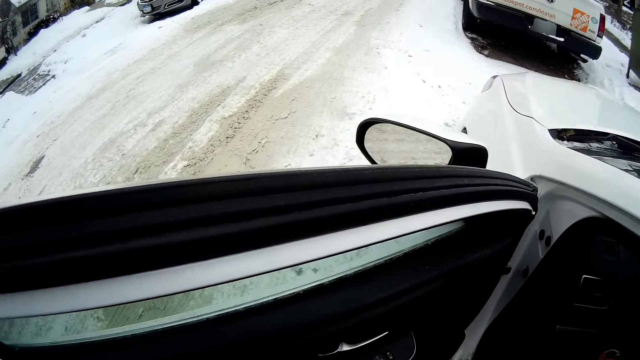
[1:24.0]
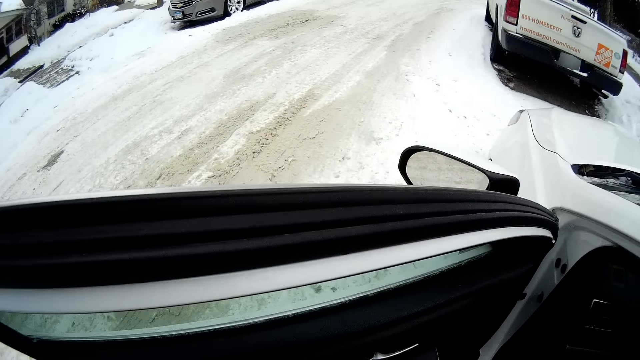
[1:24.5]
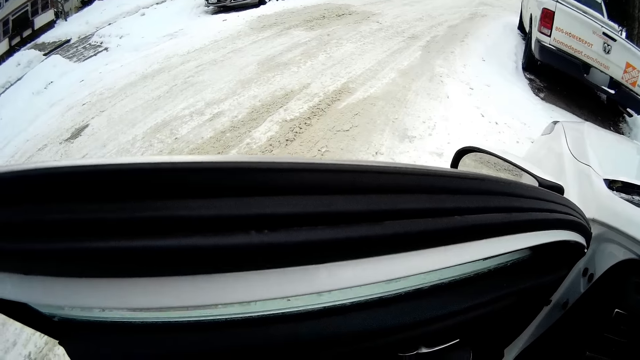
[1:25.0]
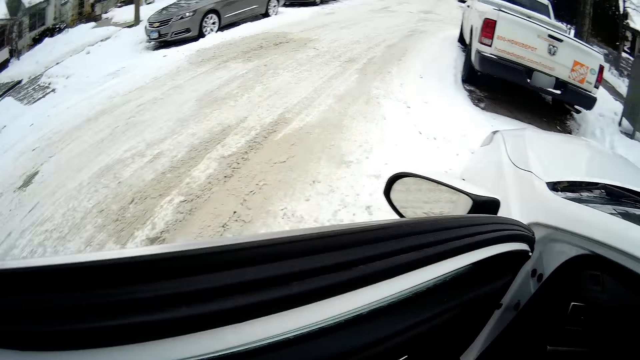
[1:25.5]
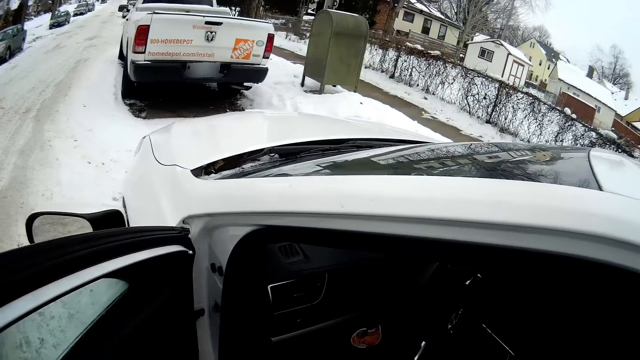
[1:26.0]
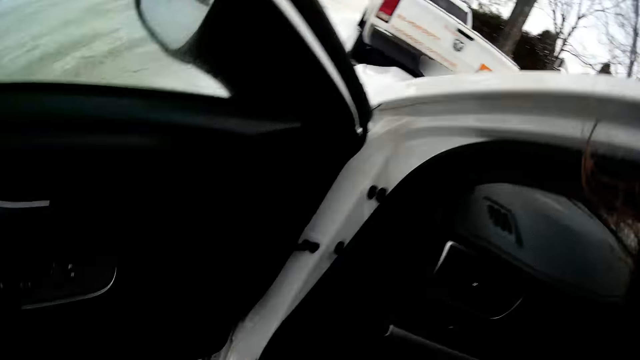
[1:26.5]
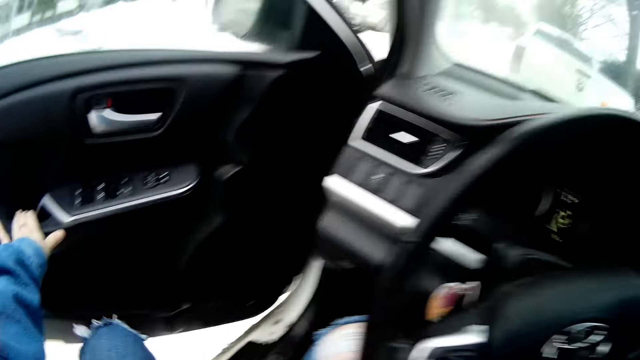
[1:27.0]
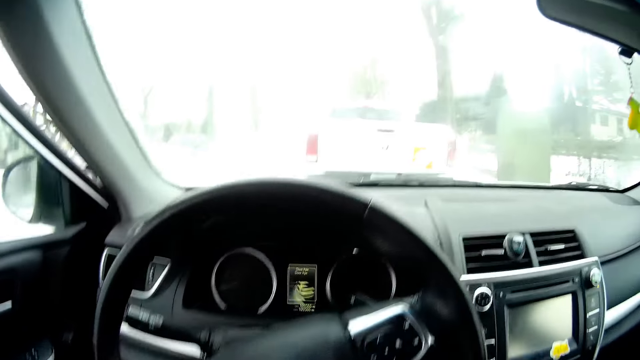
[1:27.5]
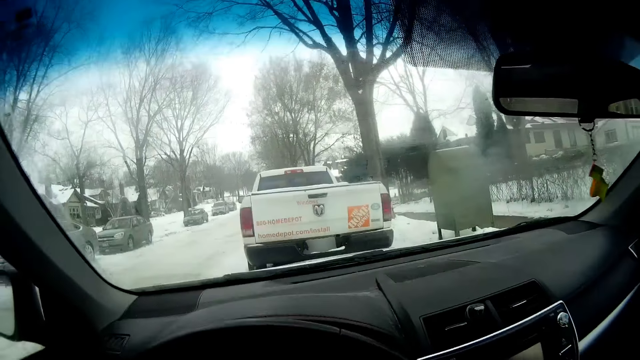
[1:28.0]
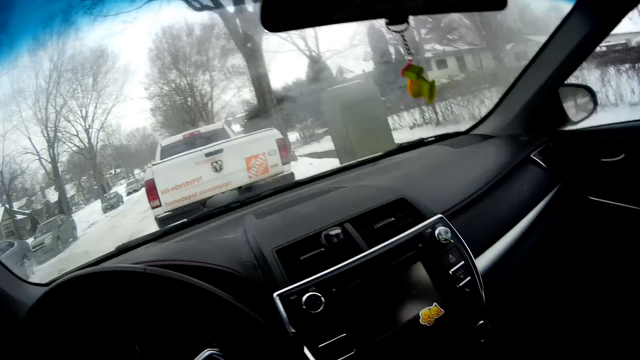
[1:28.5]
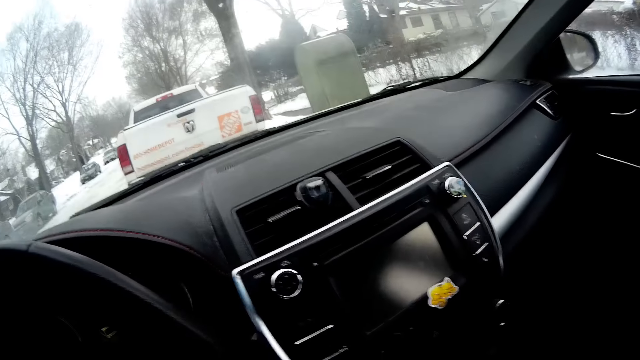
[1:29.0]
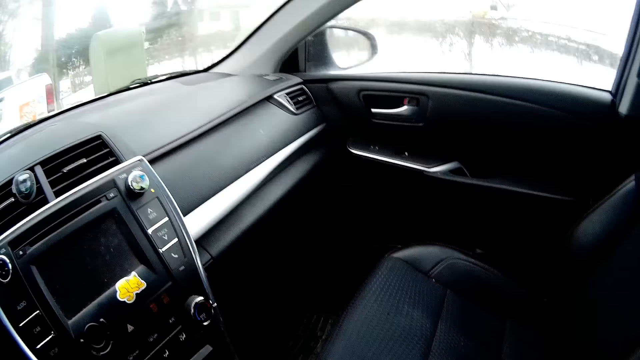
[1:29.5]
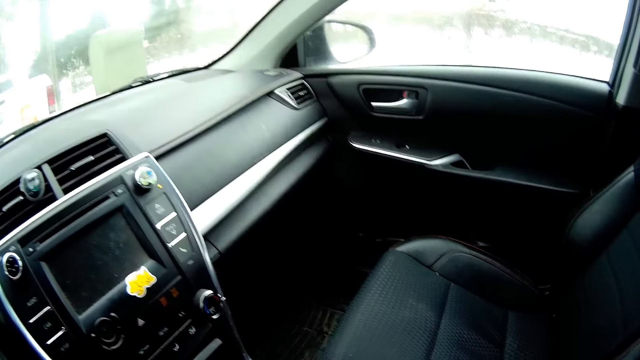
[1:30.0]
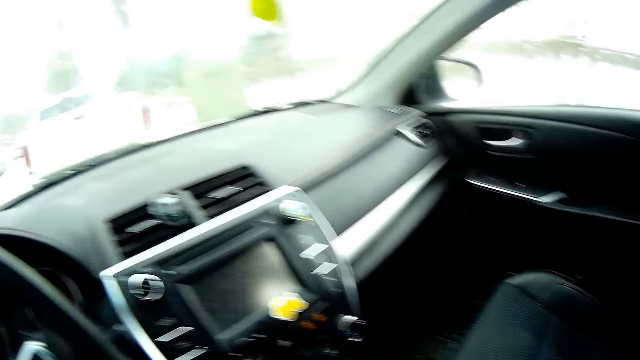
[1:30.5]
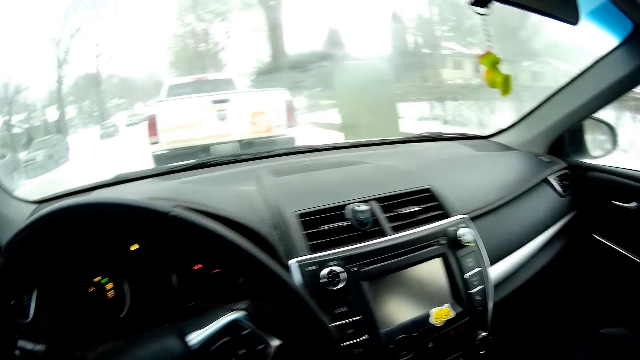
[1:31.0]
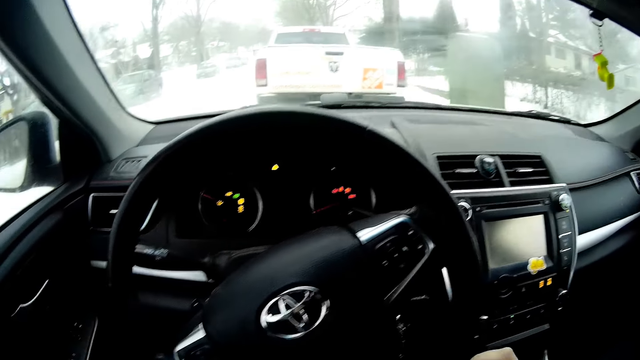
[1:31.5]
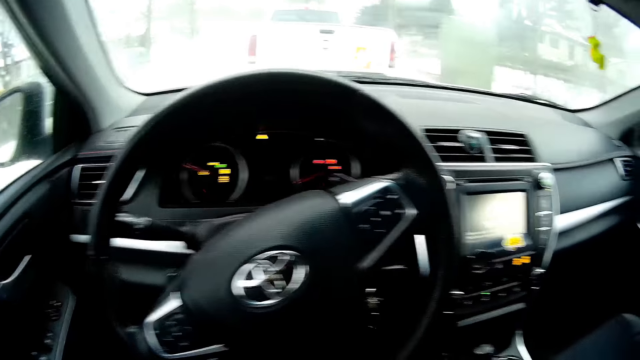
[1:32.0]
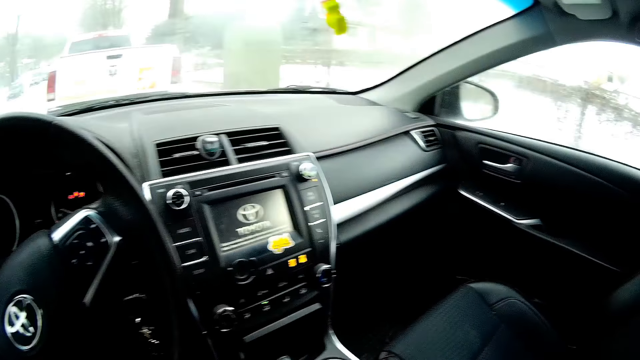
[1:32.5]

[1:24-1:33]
The camera wearer stares at the inside of the car door. He enters the car, closes the car door and looks around. He operates the car with his right hand.

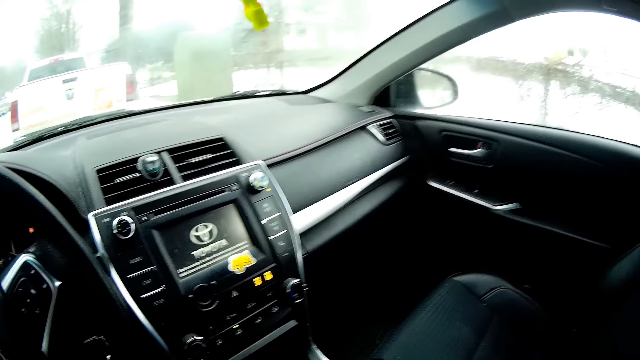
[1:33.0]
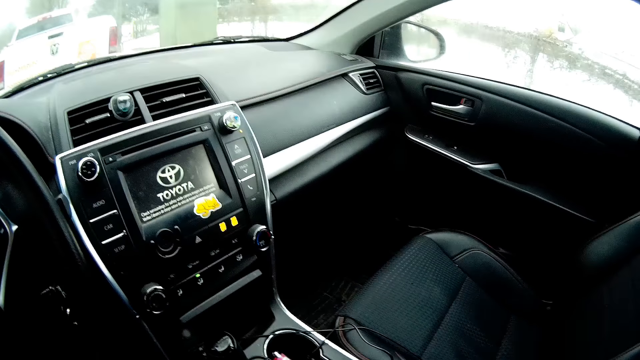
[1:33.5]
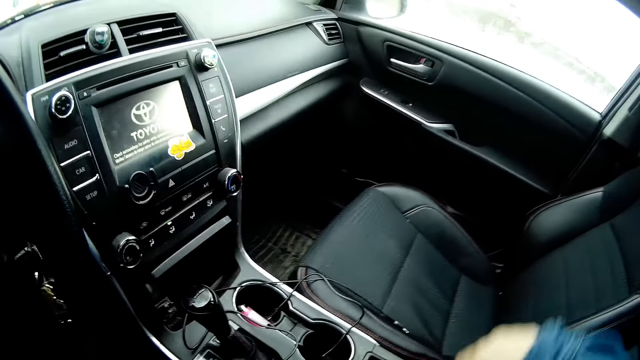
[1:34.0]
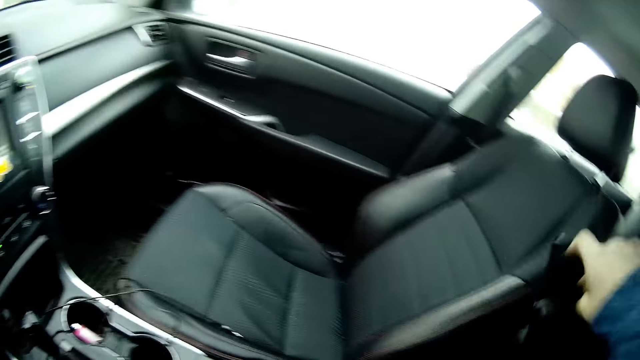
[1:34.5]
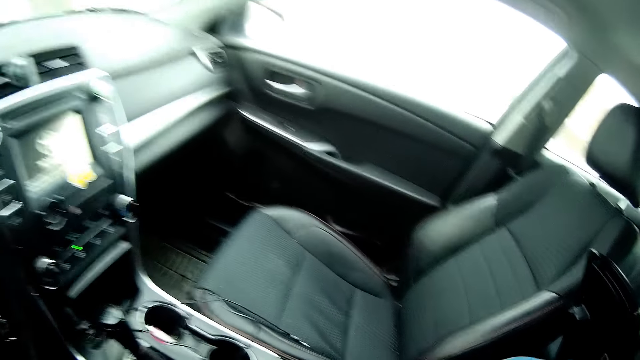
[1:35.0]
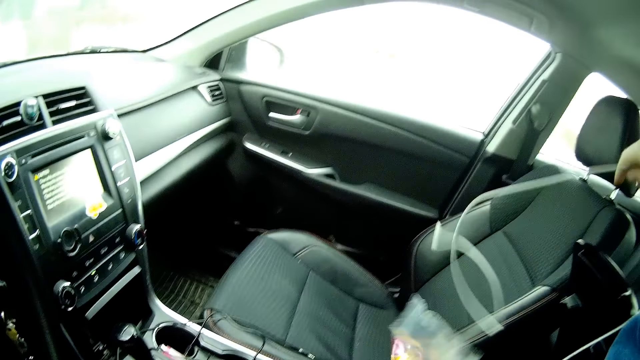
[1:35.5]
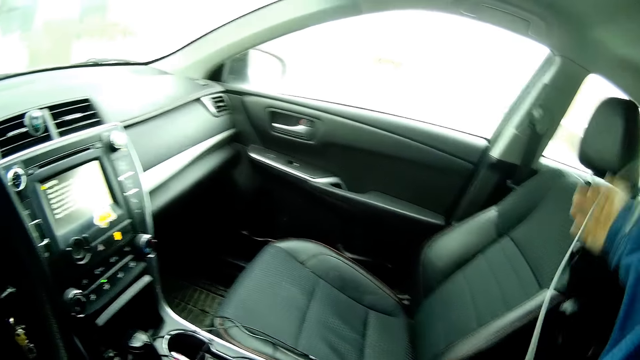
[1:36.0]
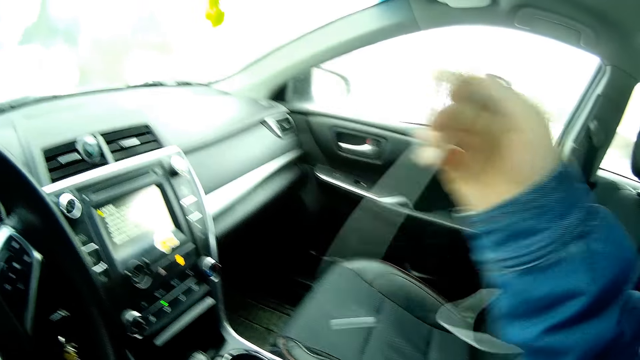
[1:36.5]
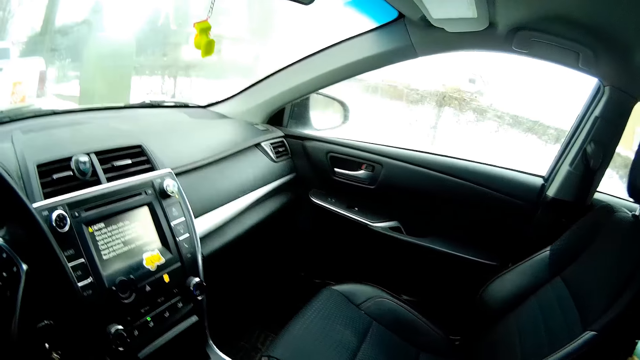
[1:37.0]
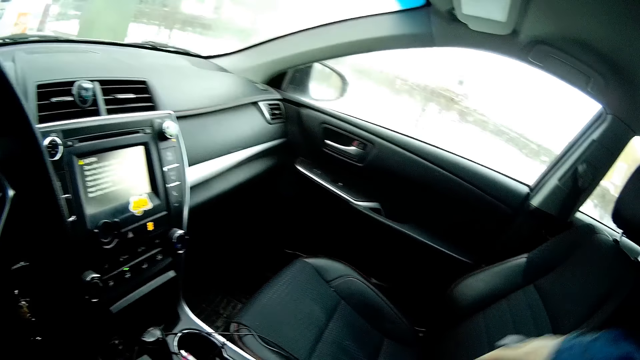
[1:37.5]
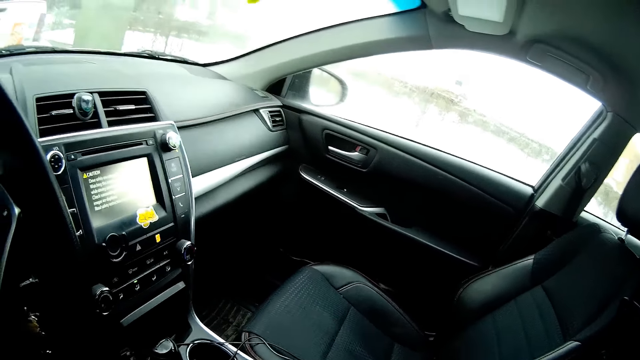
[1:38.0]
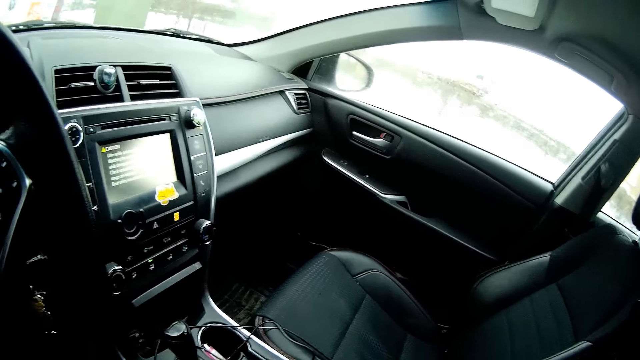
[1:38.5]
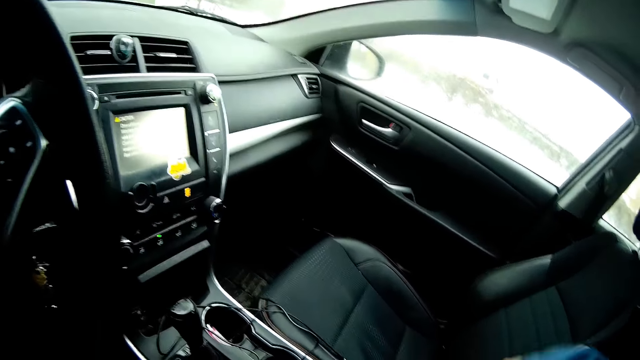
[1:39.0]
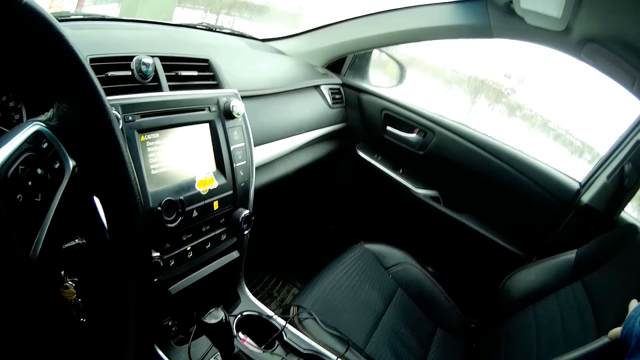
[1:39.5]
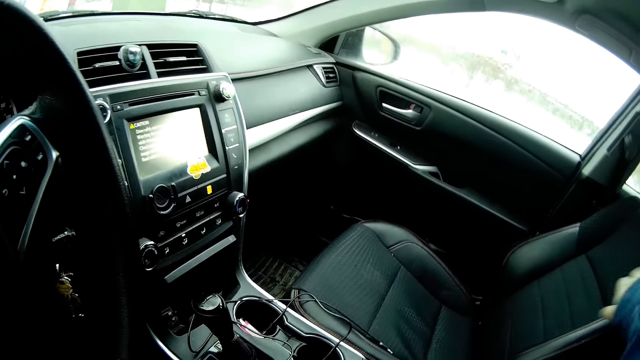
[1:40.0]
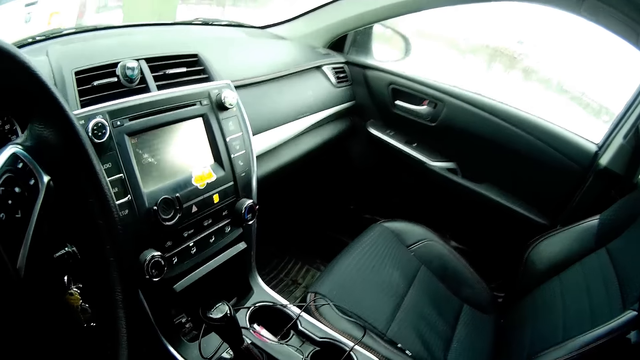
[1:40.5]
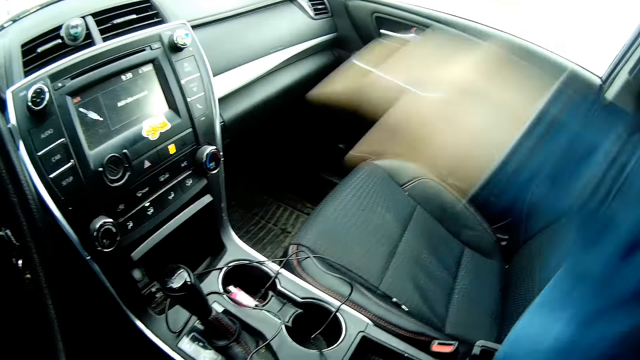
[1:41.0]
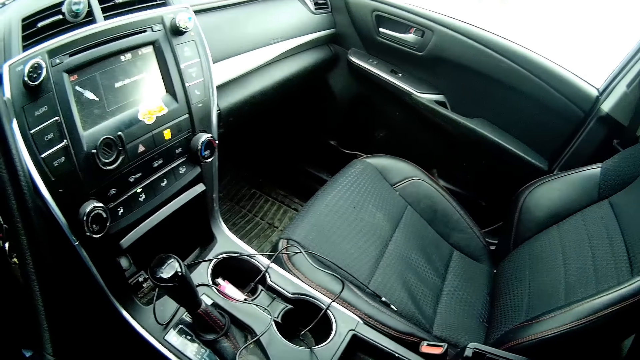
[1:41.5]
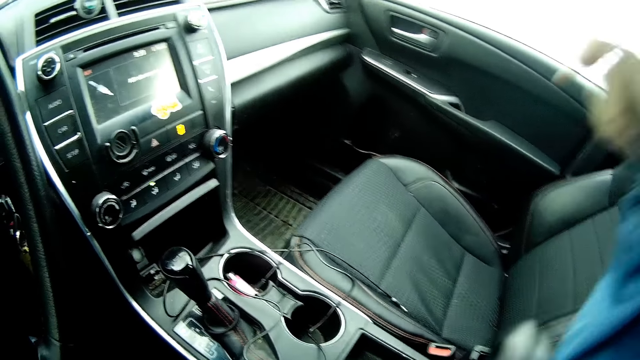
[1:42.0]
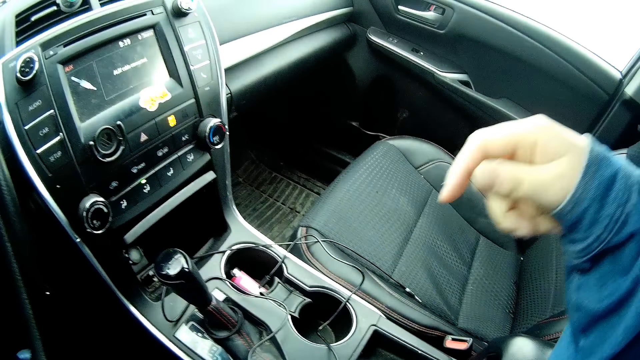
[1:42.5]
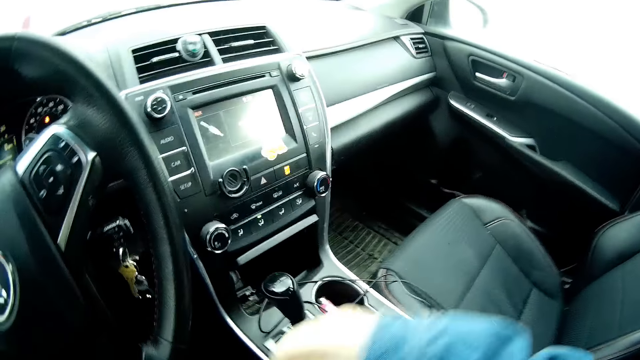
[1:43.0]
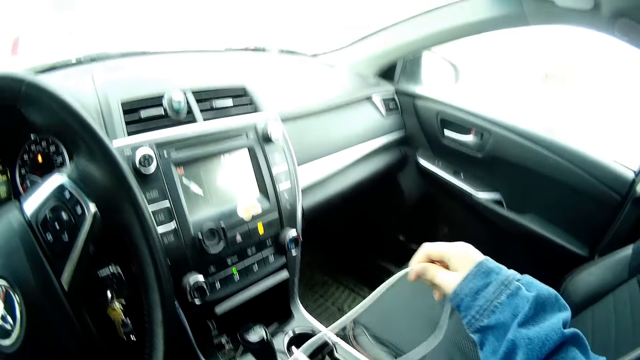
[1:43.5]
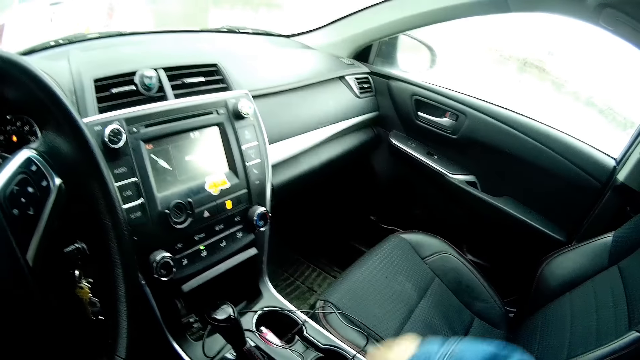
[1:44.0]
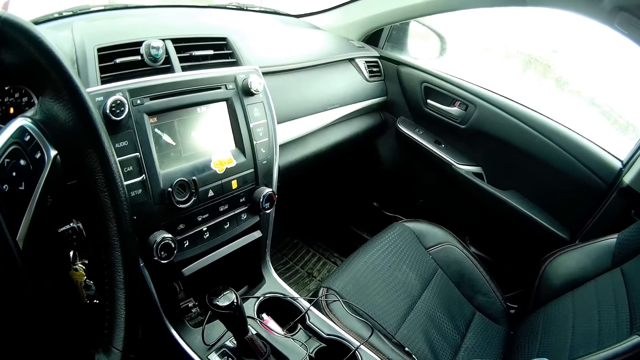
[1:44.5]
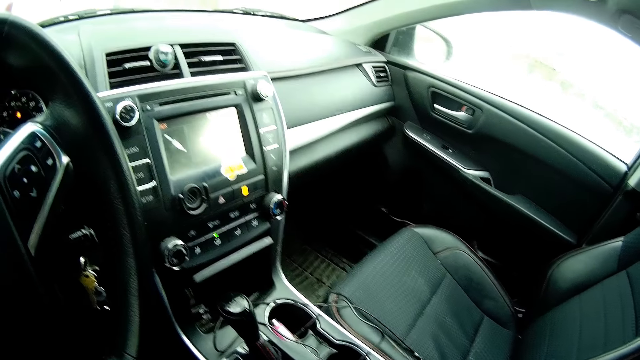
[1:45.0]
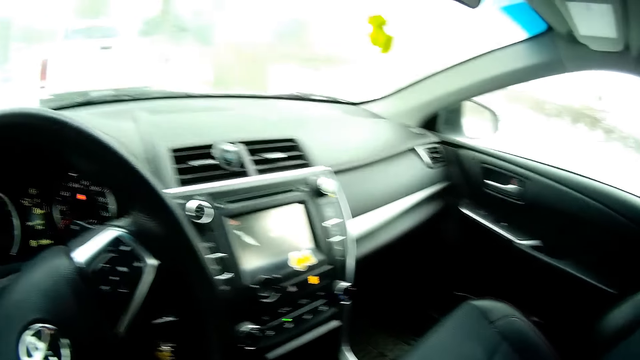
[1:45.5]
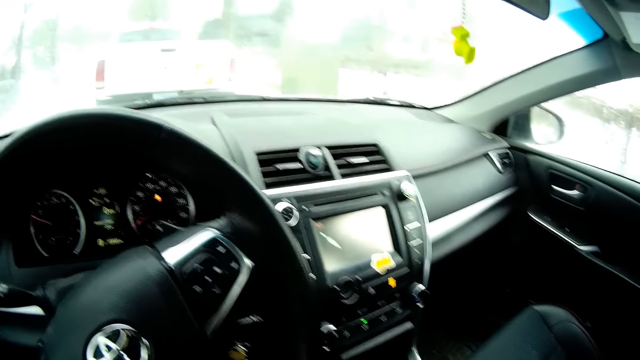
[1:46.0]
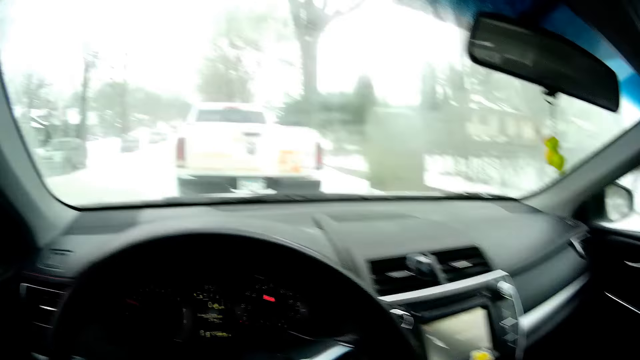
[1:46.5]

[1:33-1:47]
The camera wearer opens the car safe or arm rest with their right hand, takes out a white cord or cable from the safe, and closes the safe with their right hand. They stare at the radio, touch the safe with their right hand and raise their right hand. They lift up the arm rest, lower the arm rest, adjust the white cord and stare at the radio. They pull on the cable with their hands, stare at the radio and look around.
